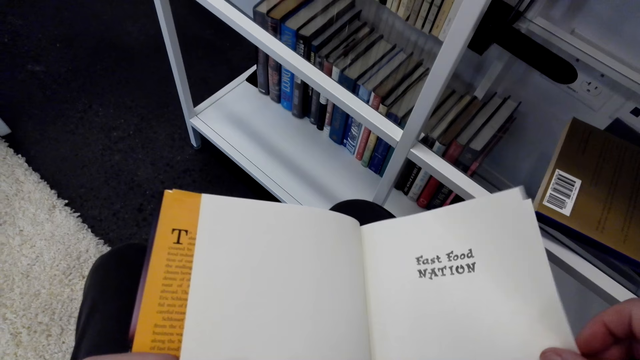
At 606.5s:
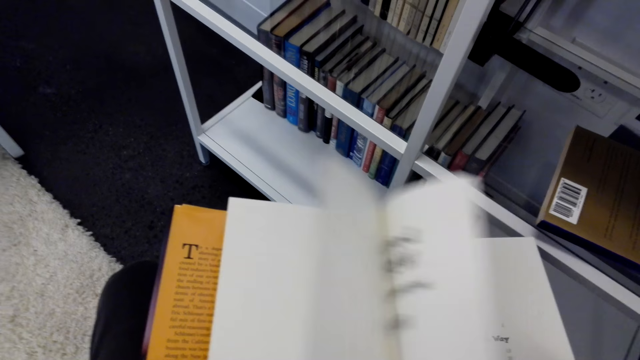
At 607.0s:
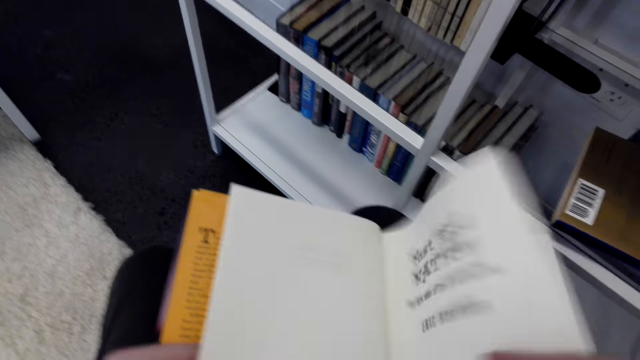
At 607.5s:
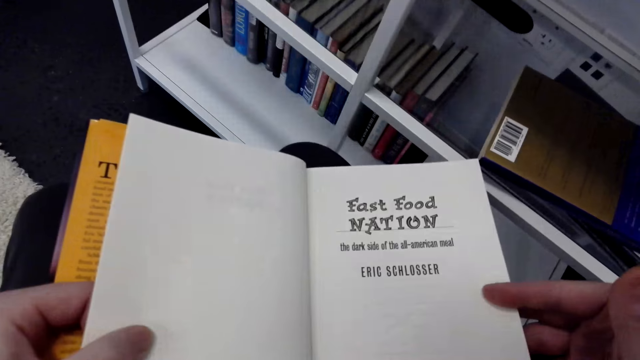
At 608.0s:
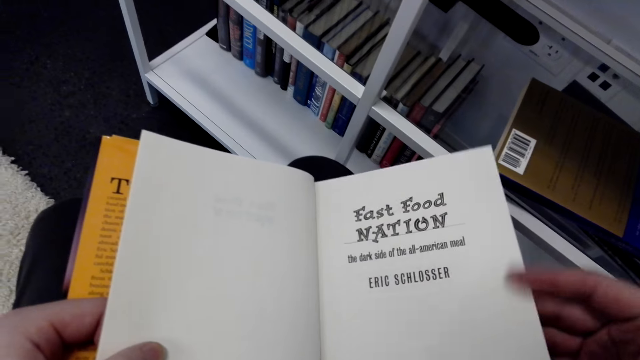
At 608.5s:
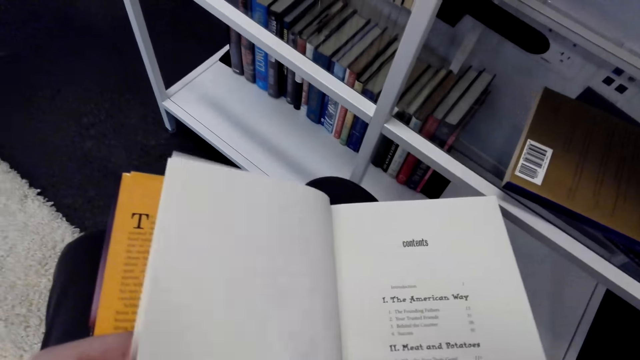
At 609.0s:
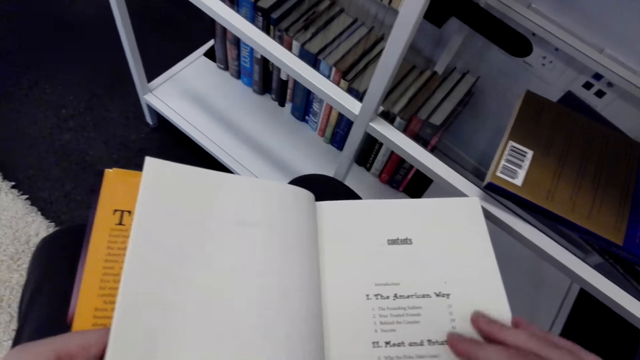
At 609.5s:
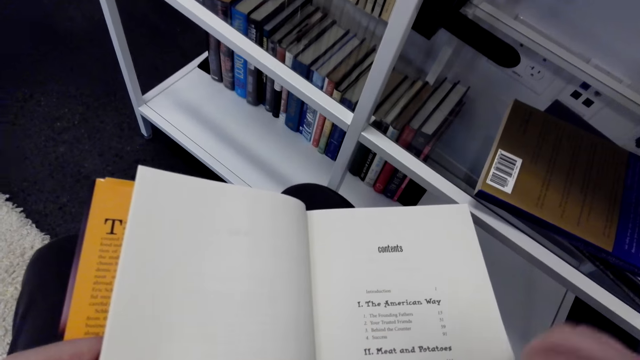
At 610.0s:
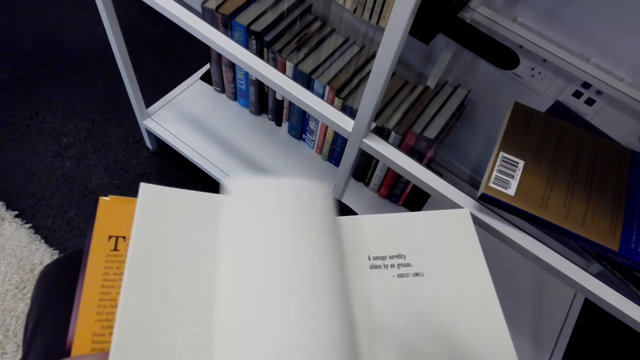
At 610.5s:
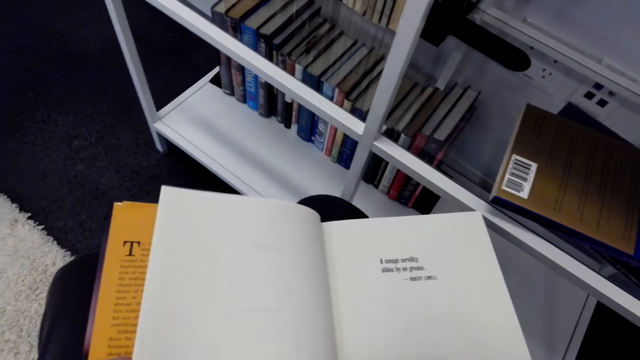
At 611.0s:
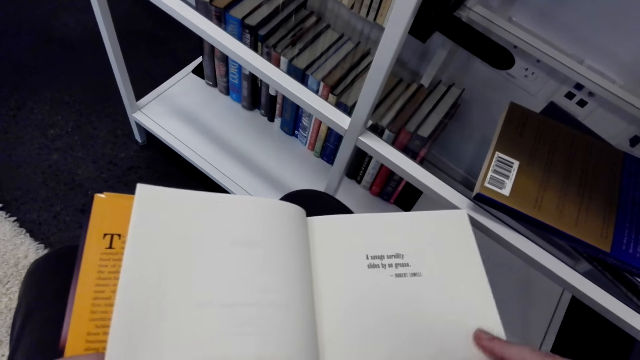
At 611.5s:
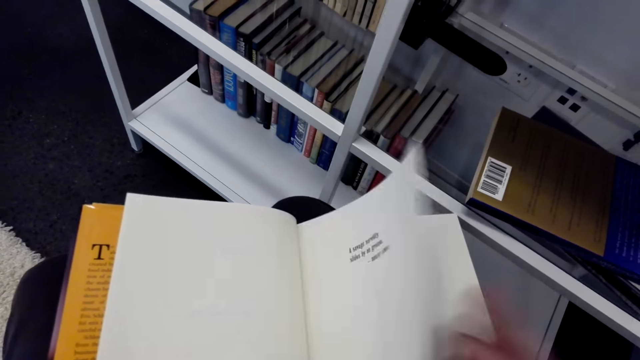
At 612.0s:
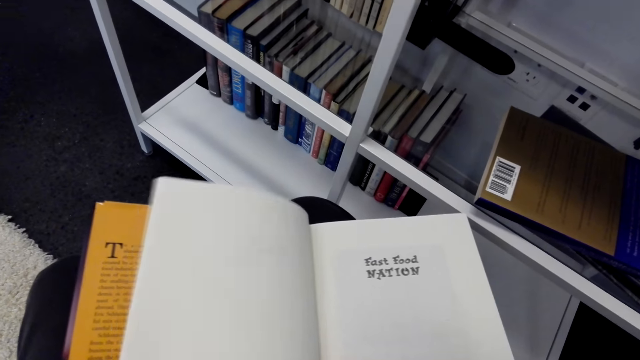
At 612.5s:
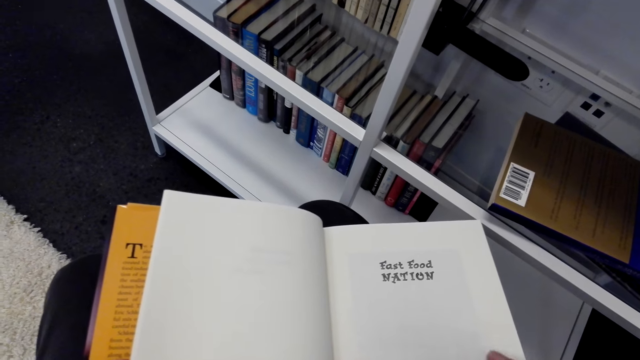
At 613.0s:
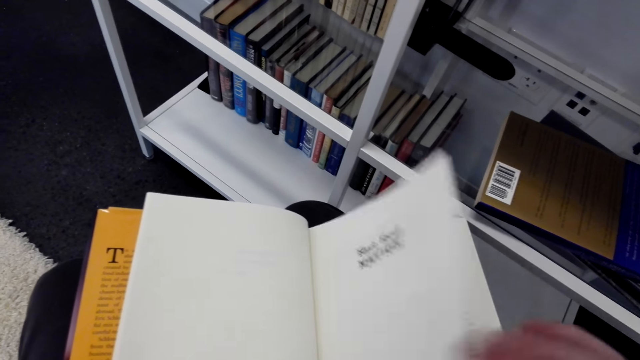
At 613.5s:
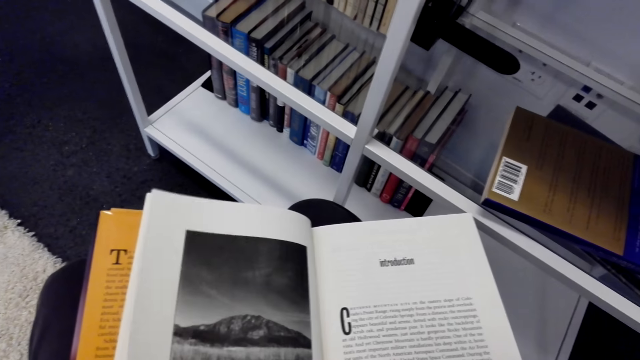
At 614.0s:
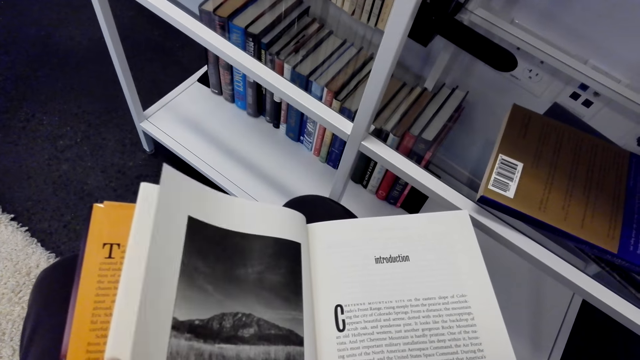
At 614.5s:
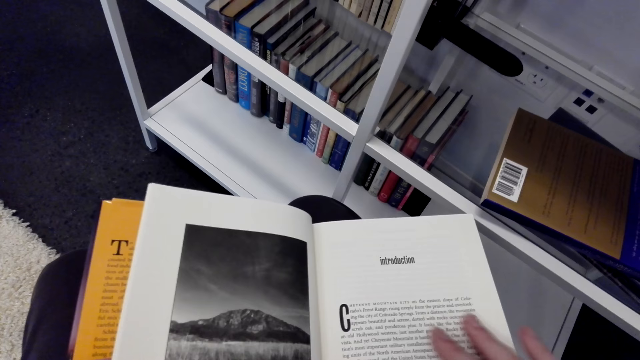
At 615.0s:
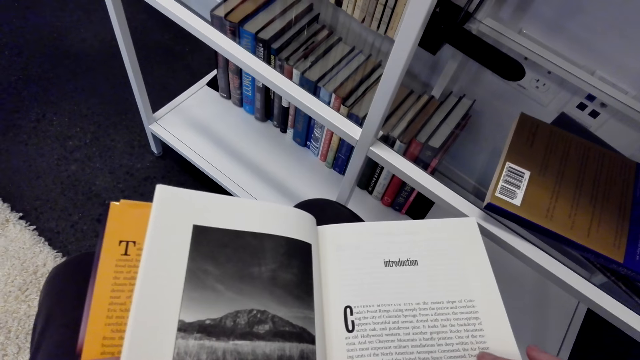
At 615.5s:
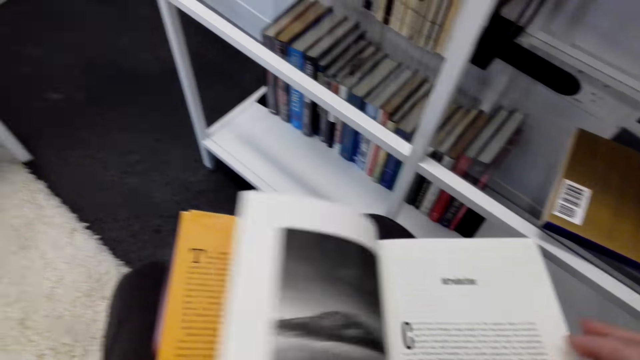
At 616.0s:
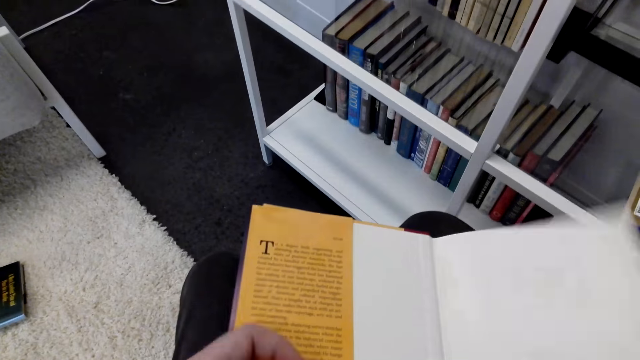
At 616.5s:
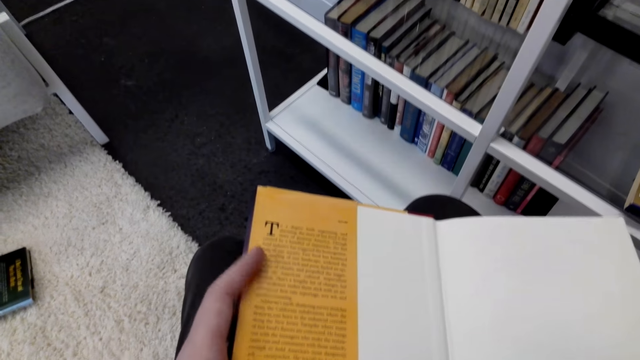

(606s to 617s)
The camera wearer peruses through the pages.

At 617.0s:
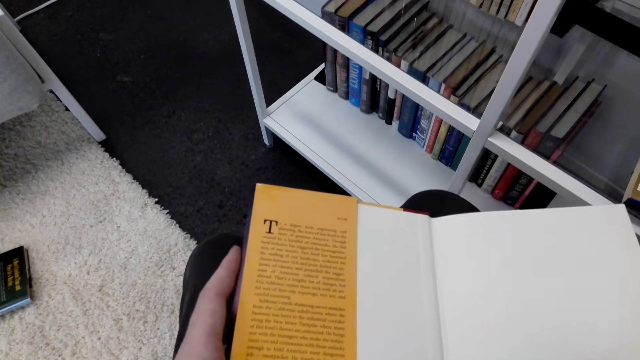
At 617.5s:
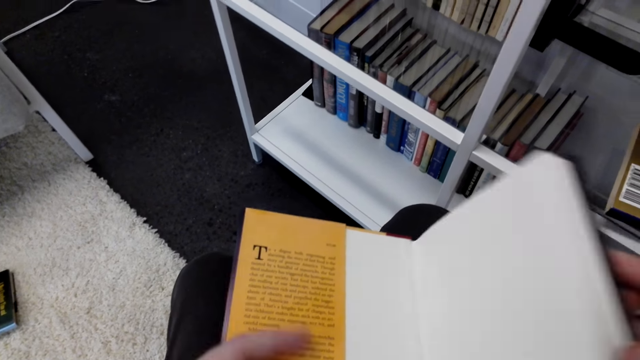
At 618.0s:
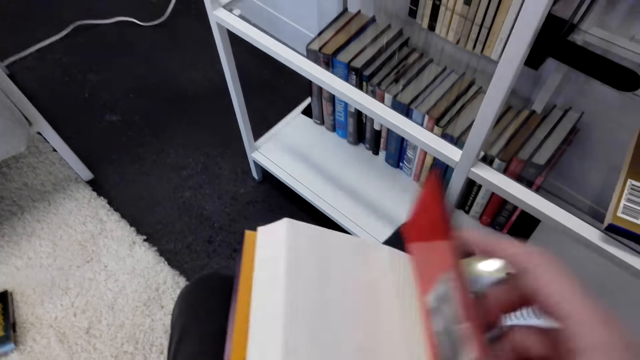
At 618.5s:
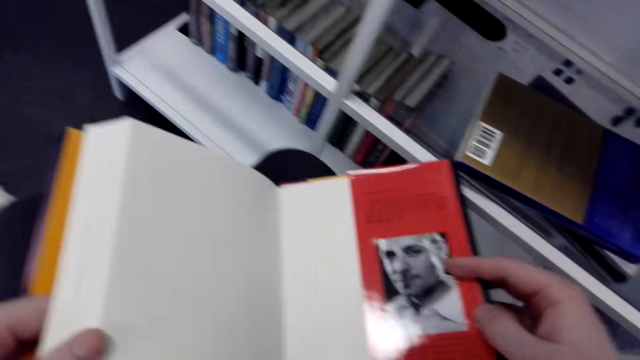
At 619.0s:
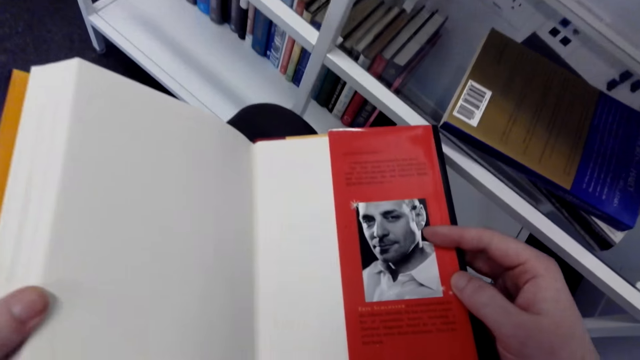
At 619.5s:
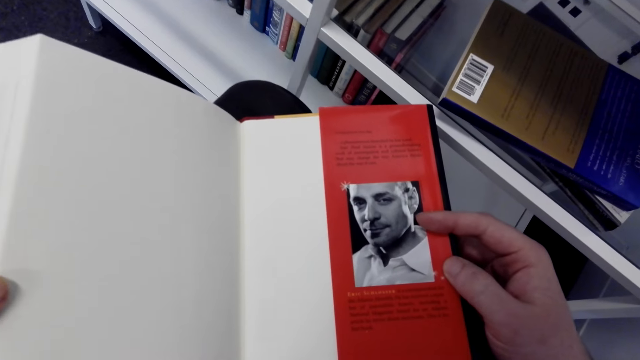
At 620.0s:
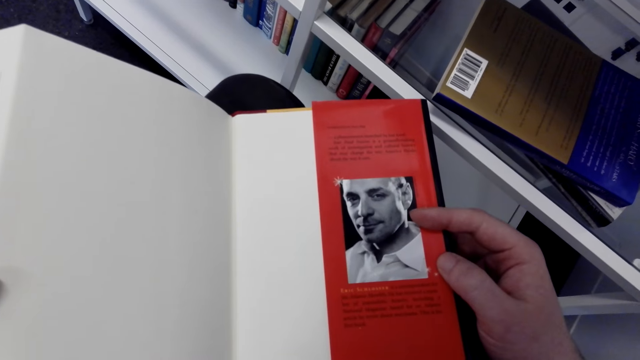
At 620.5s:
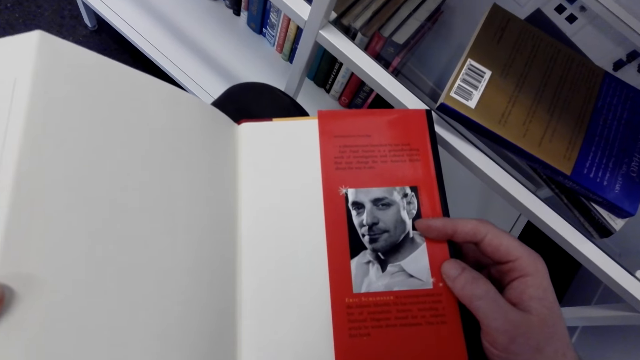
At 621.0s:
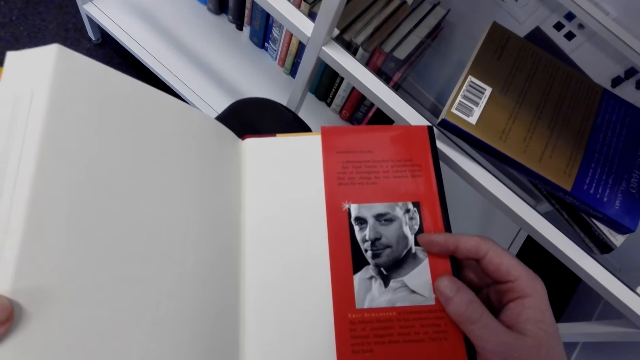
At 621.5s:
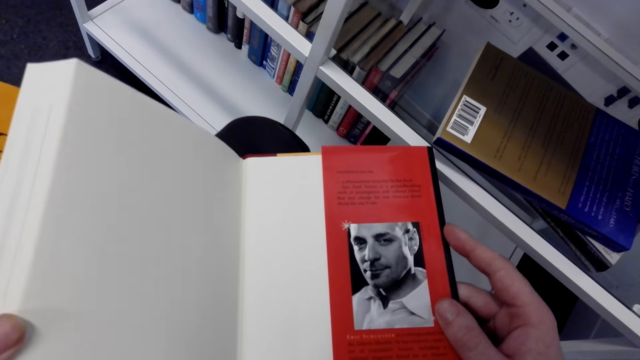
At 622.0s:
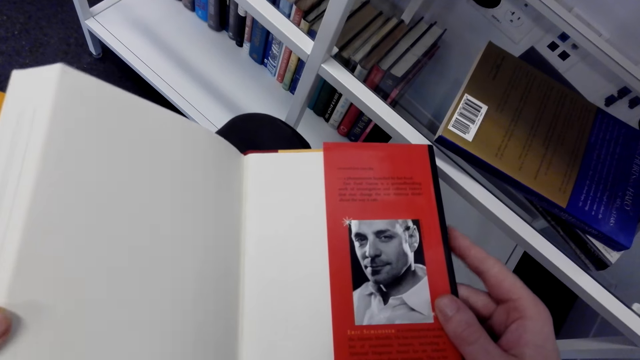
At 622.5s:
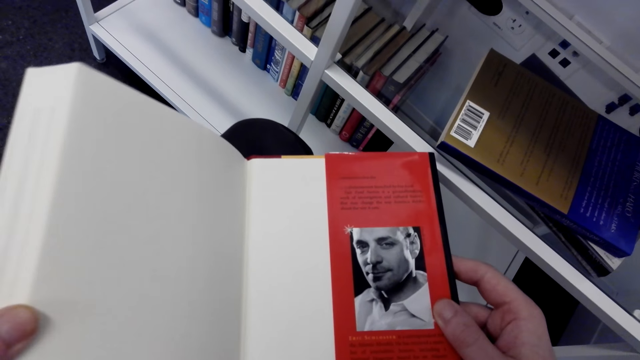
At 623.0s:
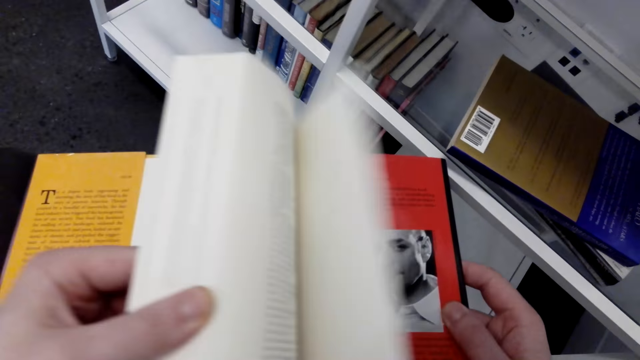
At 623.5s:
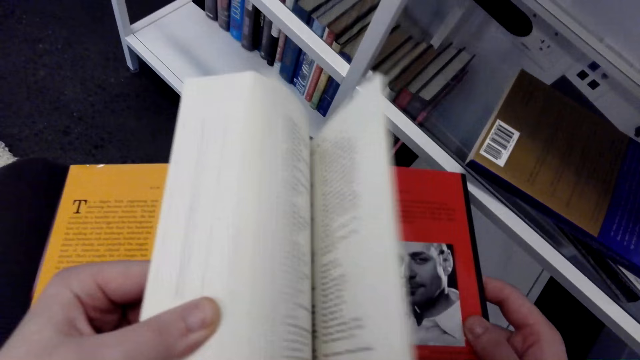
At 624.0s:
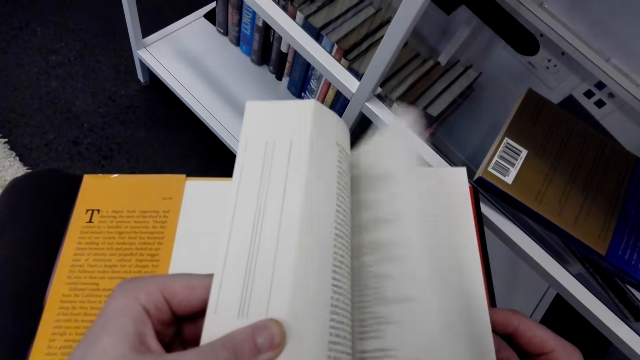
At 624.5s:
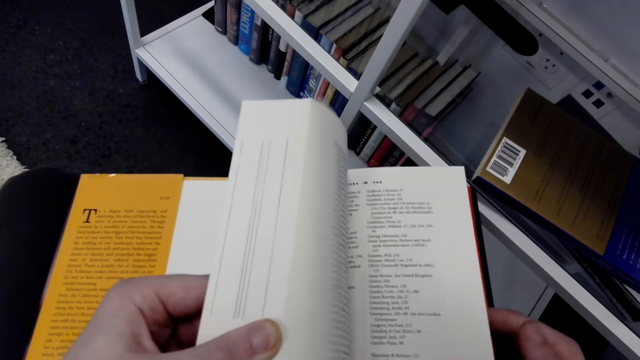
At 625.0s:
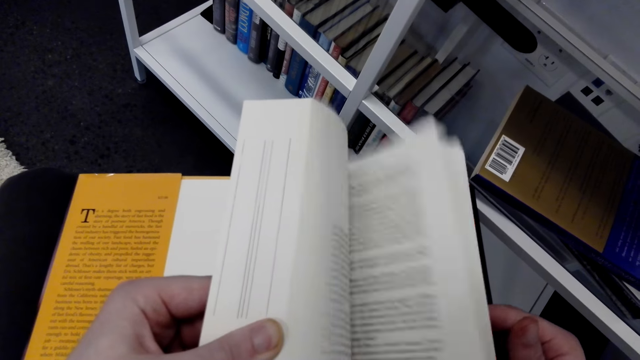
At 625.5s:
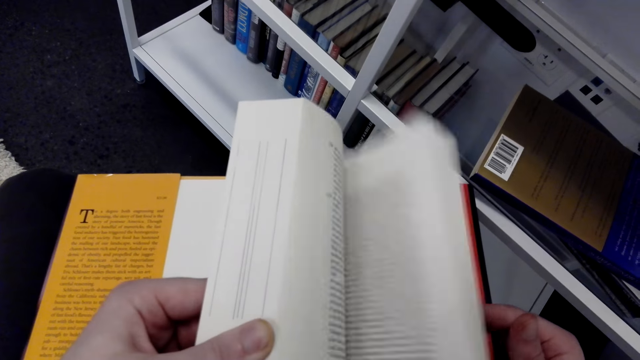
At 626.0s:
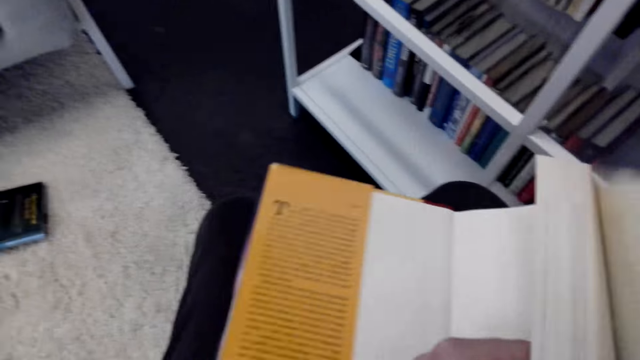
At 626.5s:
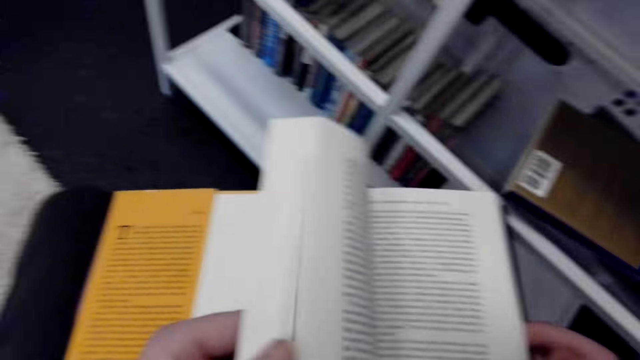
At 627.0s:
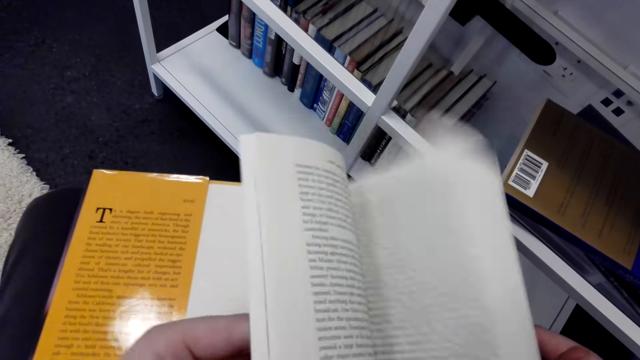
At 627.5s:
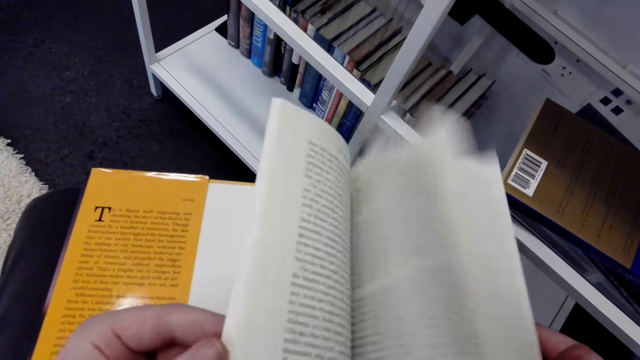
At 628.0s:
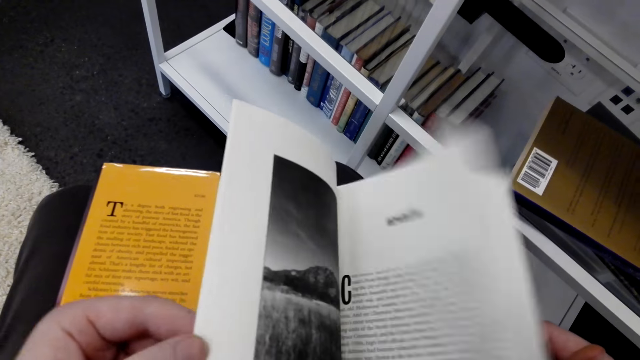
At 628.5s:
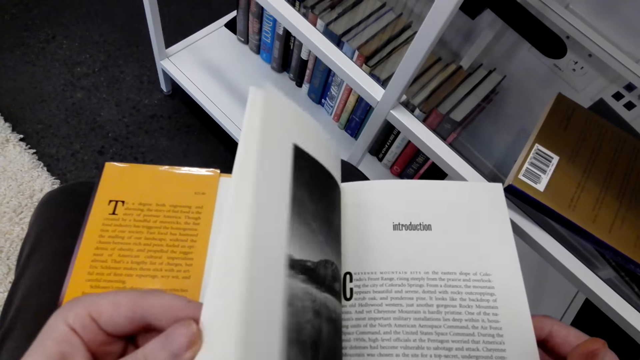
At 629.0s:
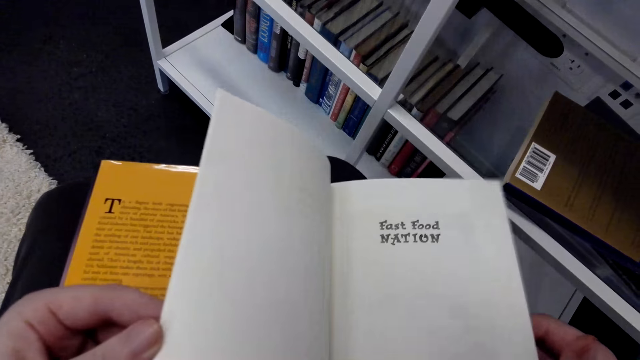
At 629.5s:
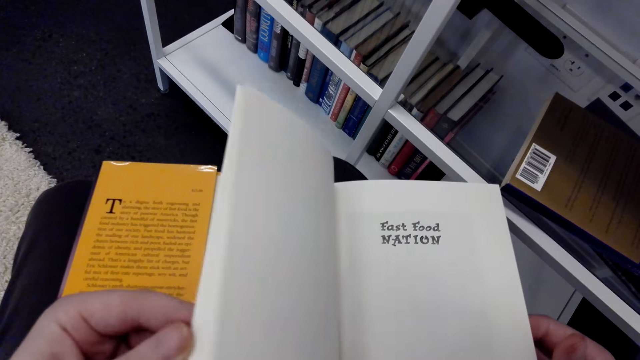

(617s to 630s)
The camera wearer stares at the book. They open the pages of the book.
